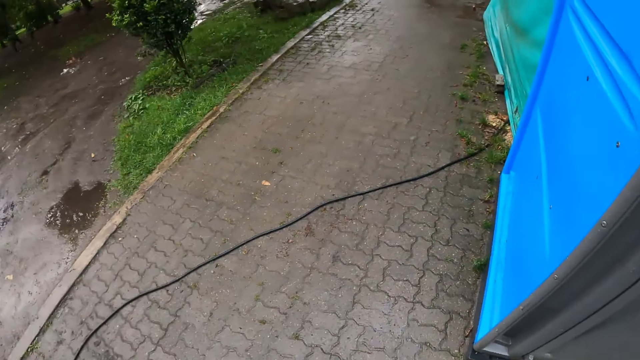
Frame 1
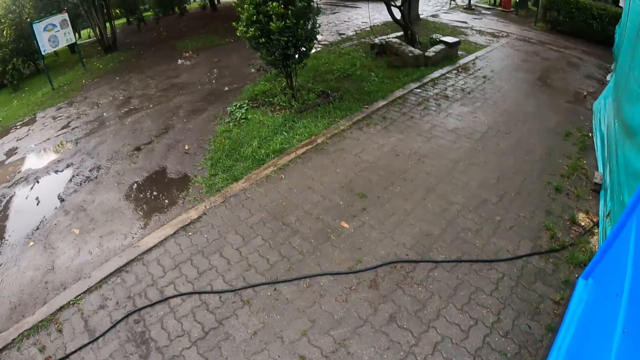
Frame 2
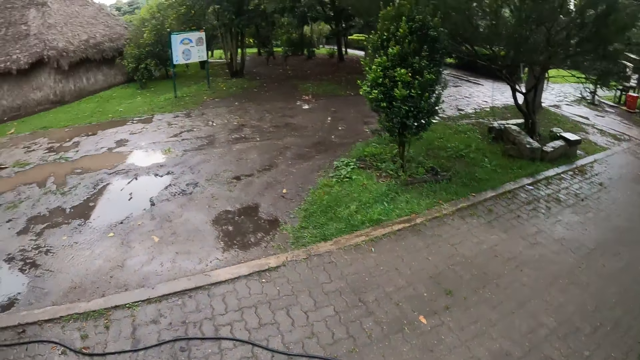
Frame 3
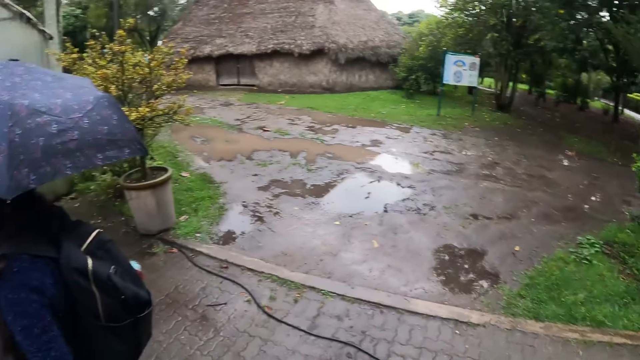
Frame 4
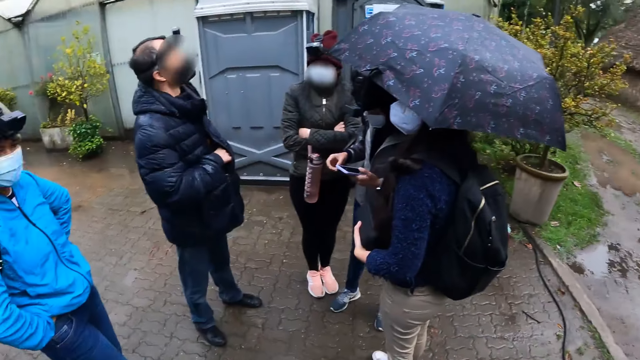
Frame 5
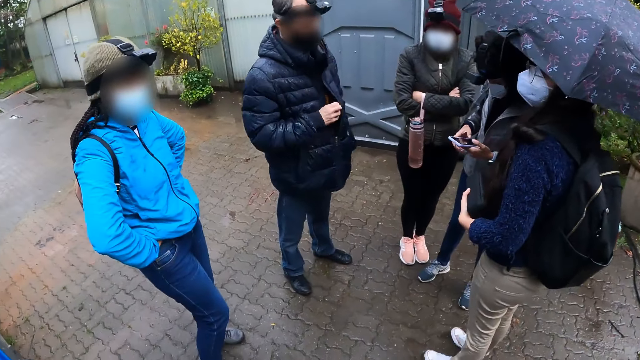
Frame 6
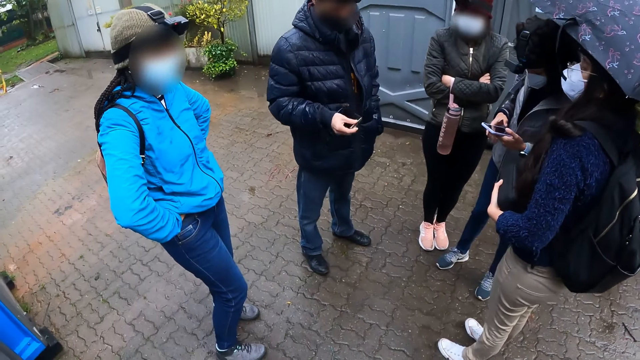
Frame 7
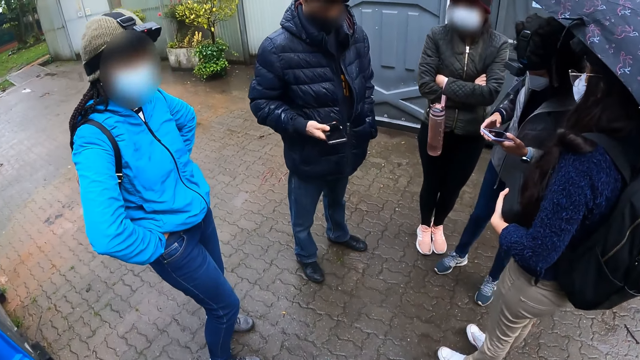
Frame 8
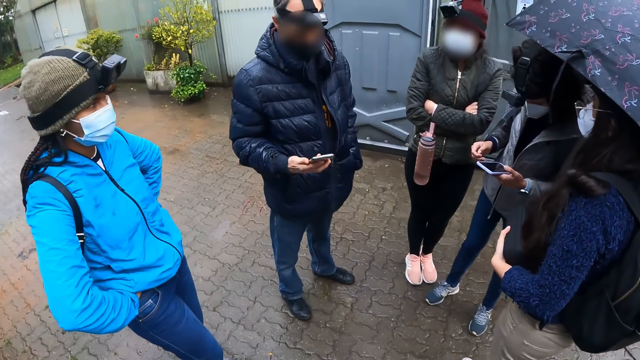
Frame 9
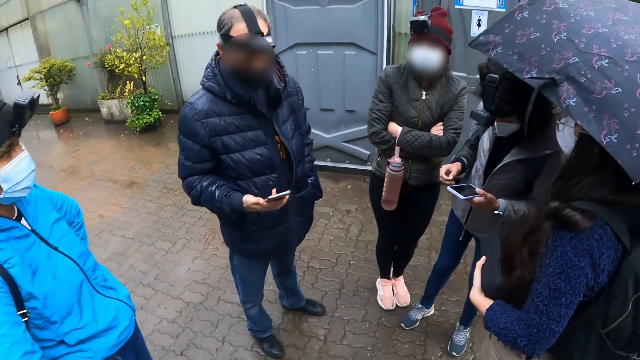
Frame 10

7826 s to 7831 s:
A man brings out a phone from his jacket with his right hand.

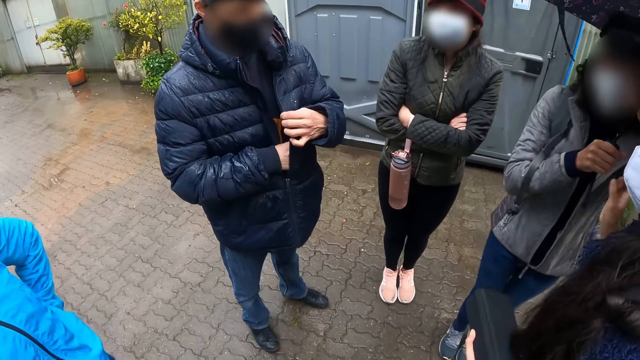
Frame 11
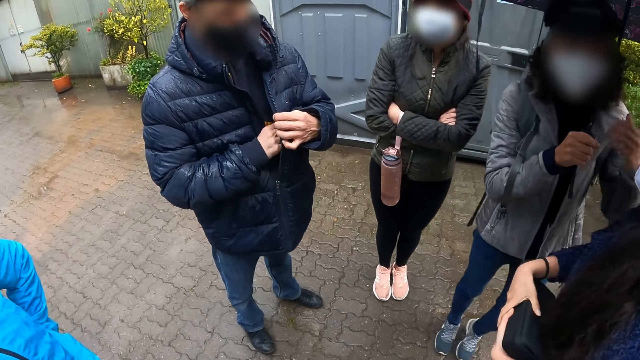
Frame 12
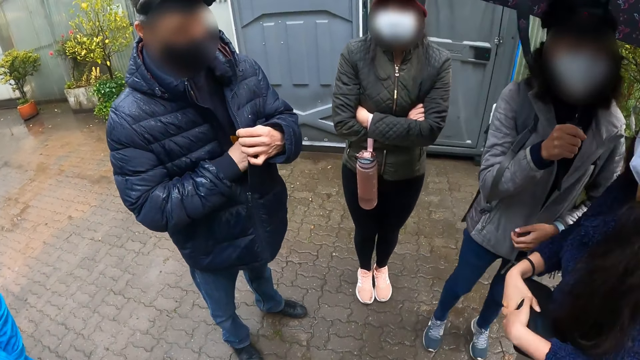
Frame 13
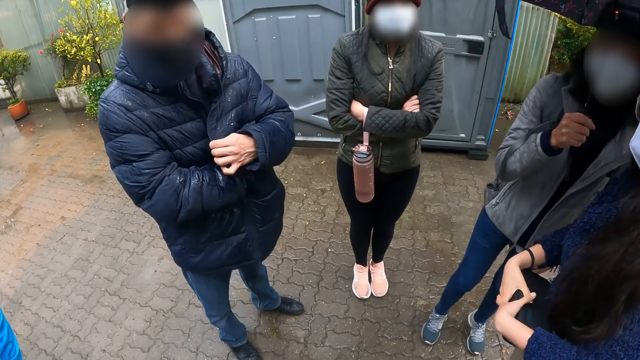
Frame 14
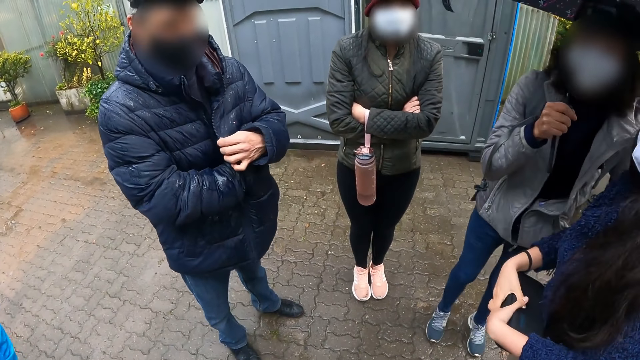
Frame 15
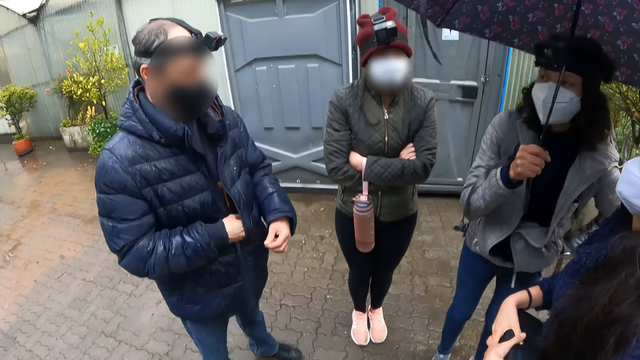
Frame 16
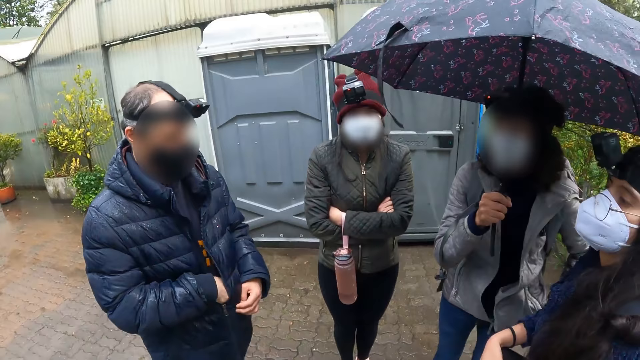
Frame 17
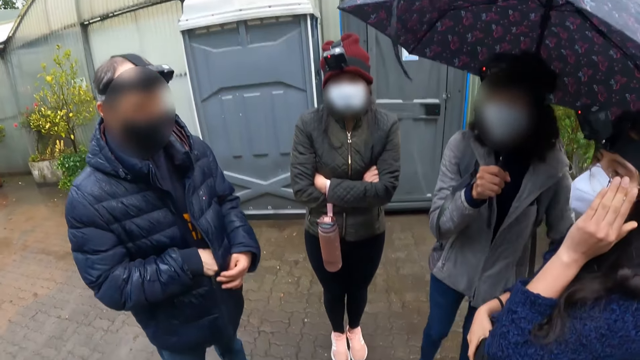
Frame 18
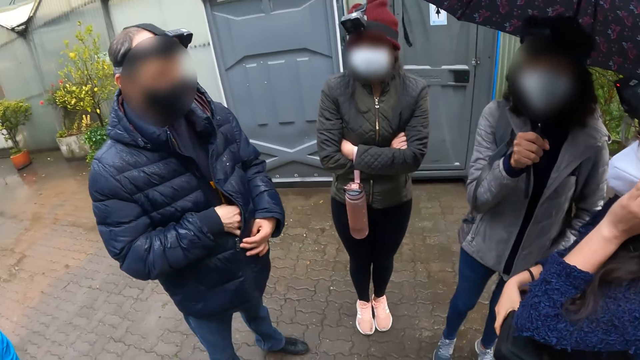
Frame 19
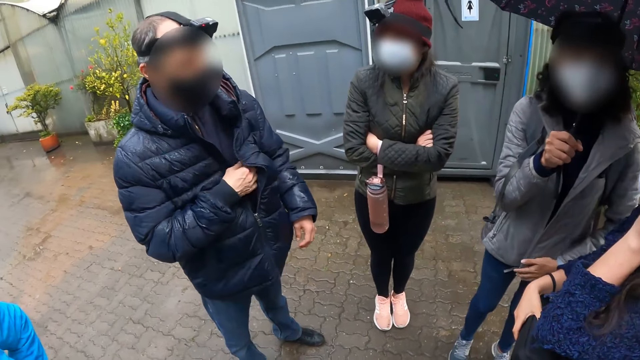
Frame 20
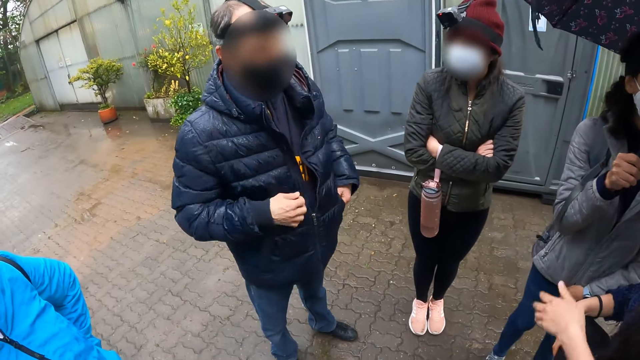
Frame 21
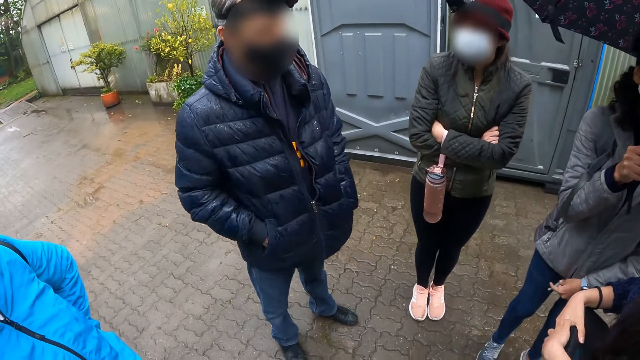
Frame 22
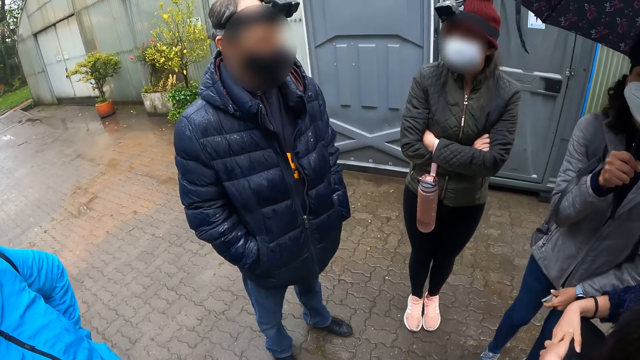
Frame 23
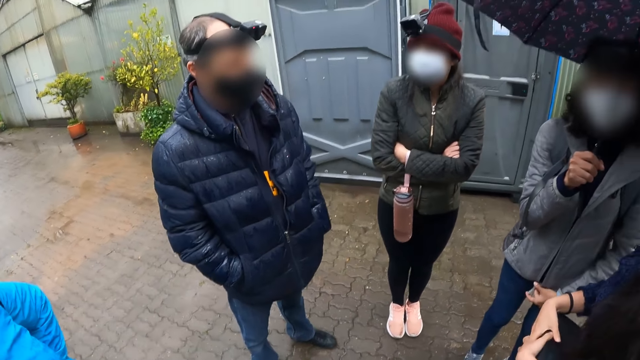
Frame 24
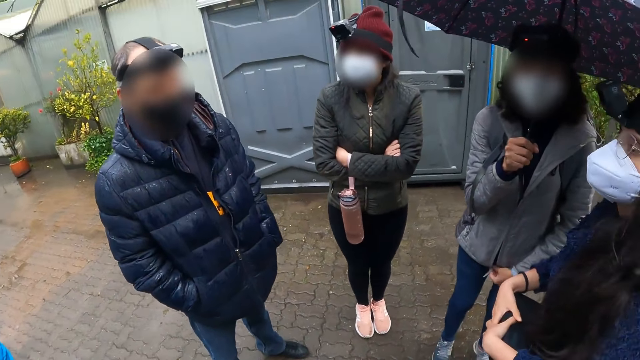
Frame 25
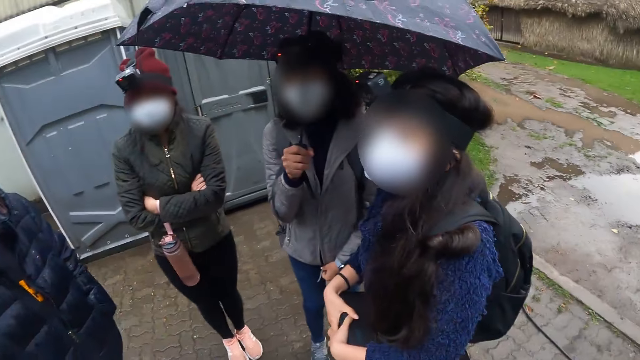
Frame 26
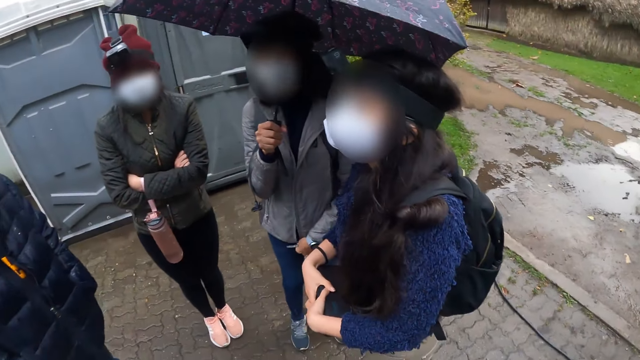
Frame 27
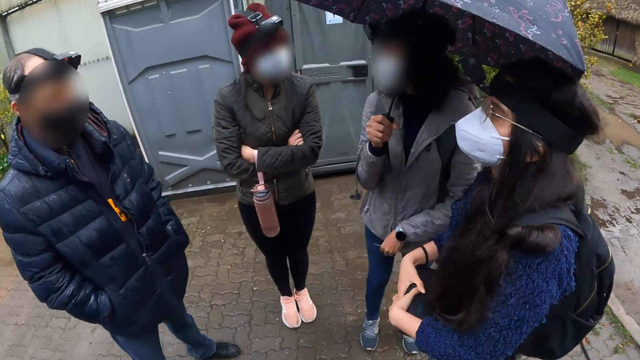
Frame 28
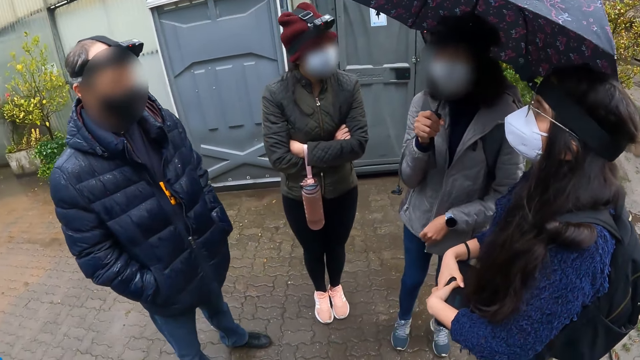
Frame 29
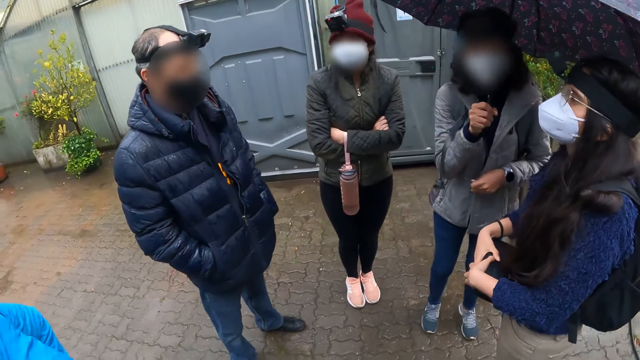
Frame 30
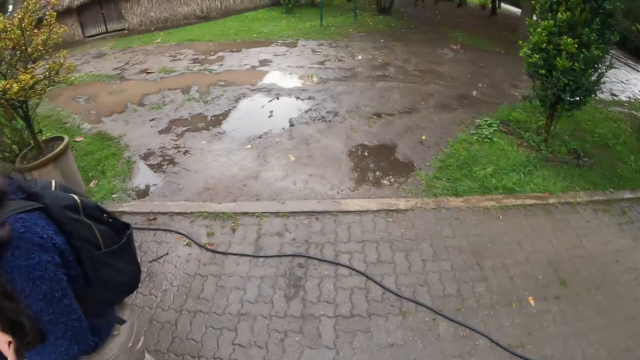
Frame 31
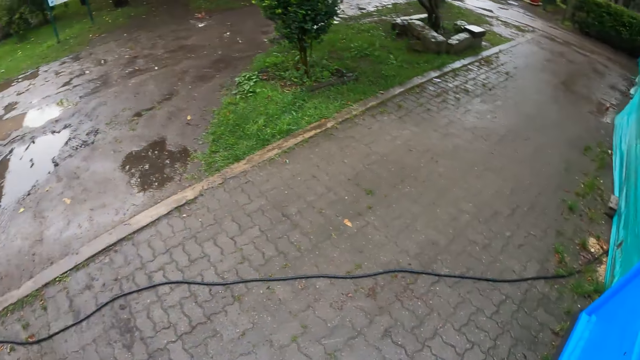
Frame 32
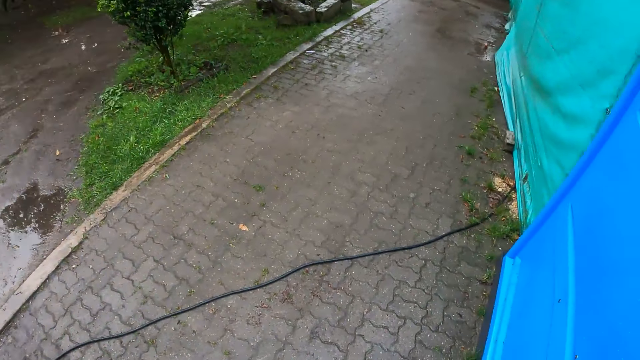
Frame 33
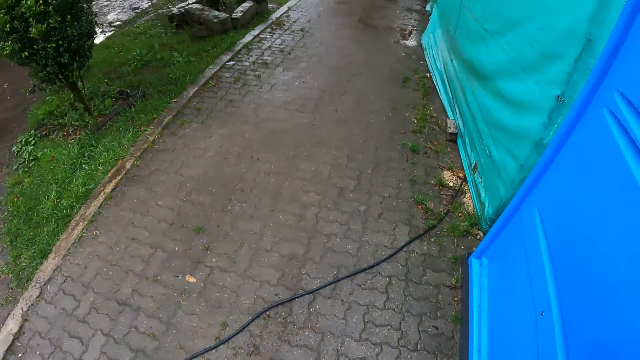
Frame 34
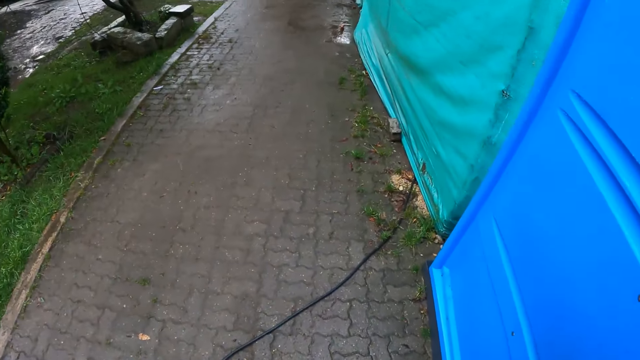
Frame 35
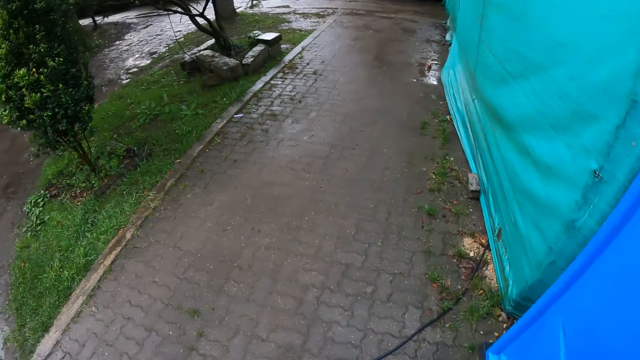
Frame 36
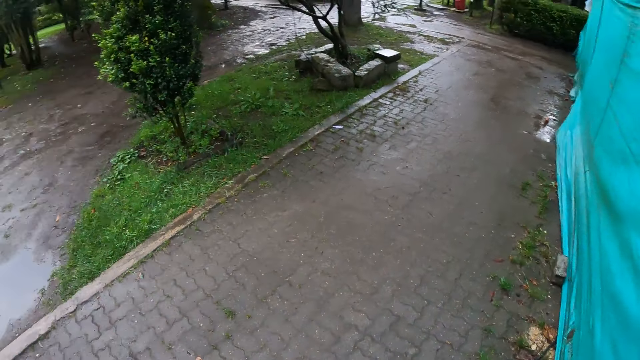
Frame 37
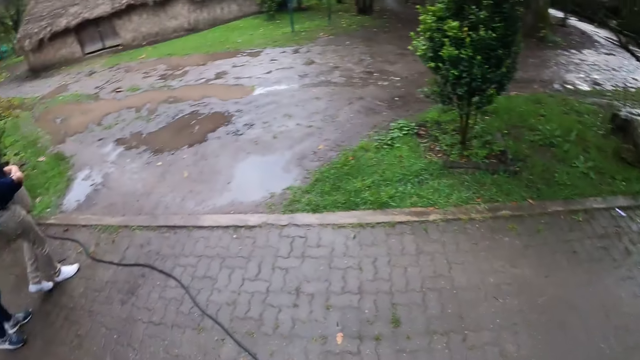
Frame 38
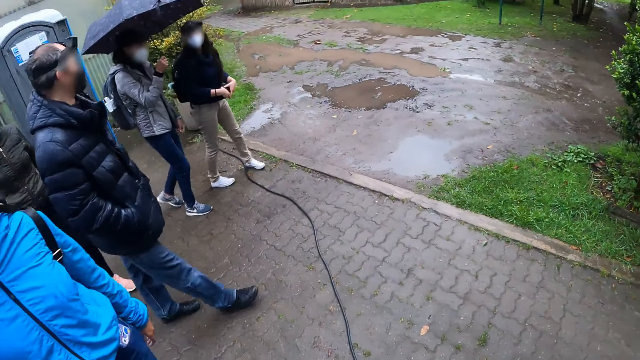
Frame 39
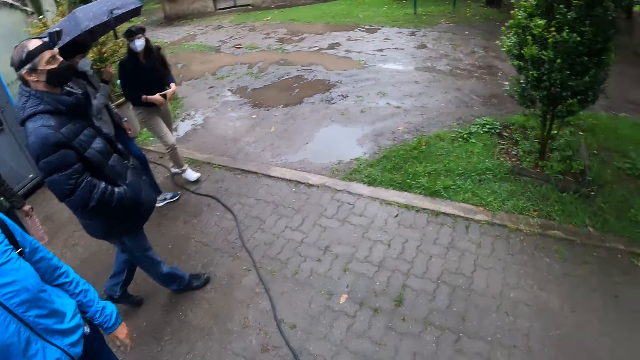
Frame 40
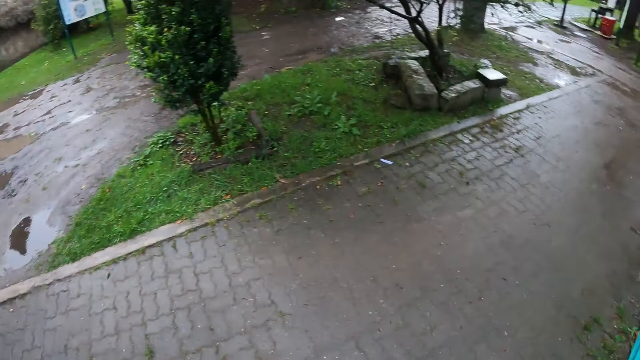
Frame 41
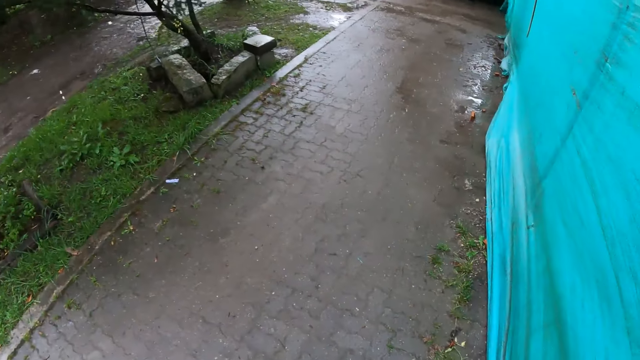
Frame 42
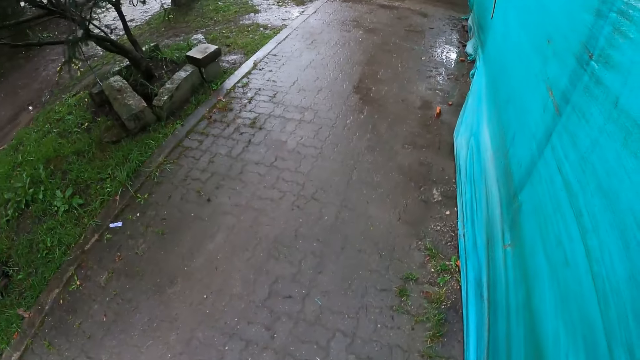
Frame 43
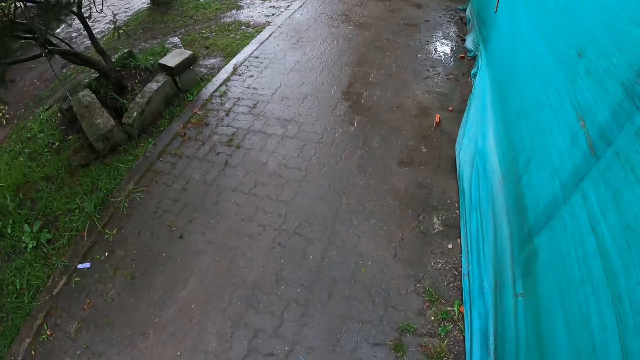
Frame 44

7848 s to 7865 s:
The camera wearer walks on the path.
